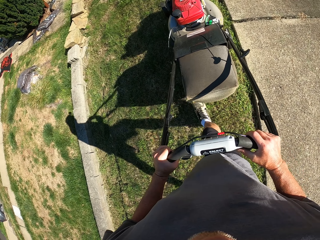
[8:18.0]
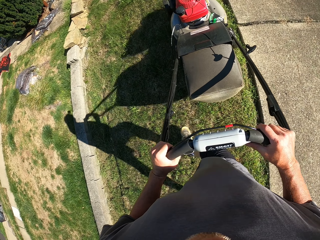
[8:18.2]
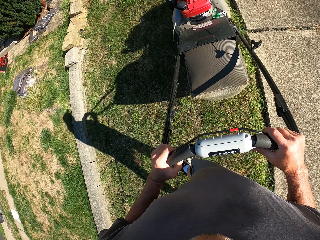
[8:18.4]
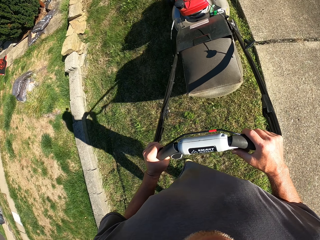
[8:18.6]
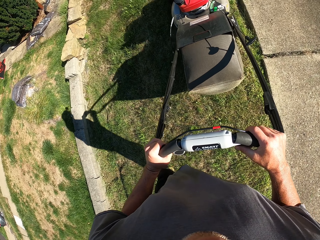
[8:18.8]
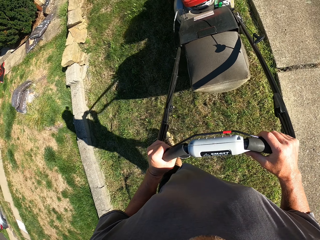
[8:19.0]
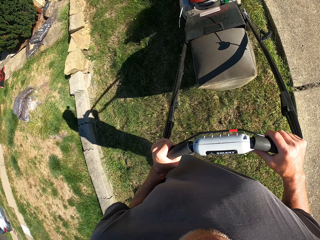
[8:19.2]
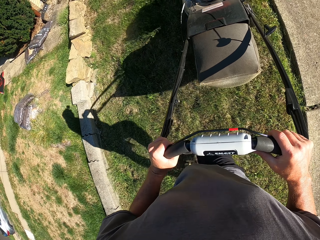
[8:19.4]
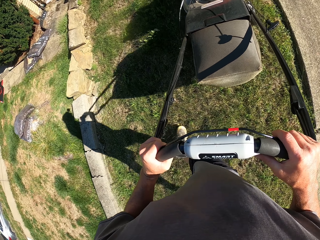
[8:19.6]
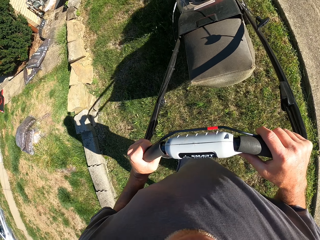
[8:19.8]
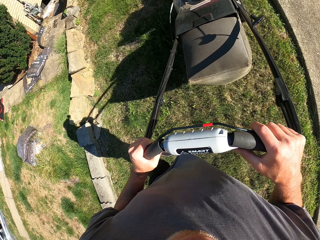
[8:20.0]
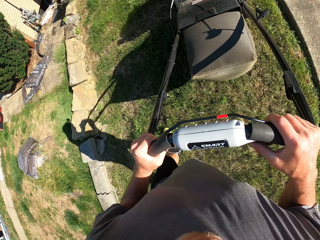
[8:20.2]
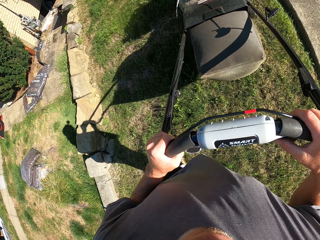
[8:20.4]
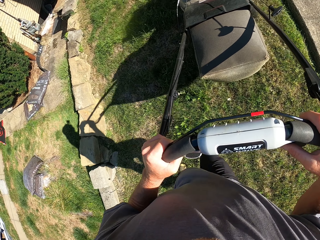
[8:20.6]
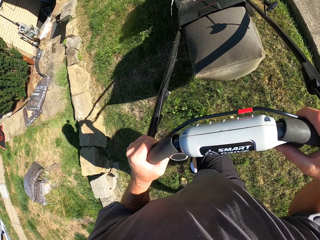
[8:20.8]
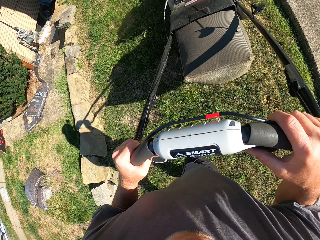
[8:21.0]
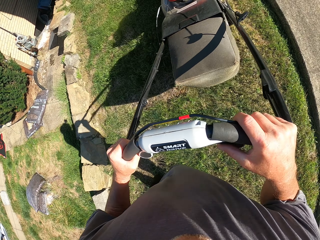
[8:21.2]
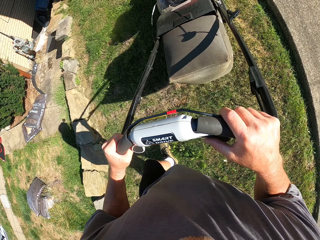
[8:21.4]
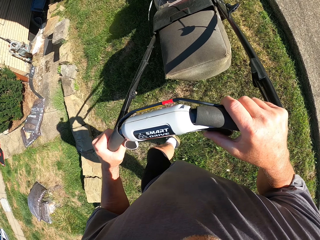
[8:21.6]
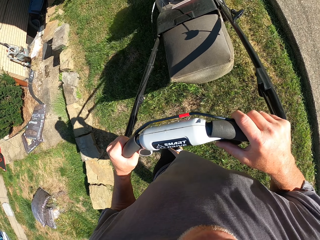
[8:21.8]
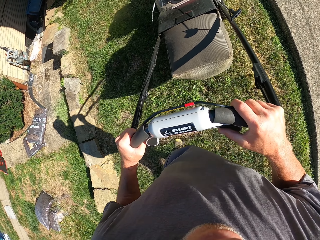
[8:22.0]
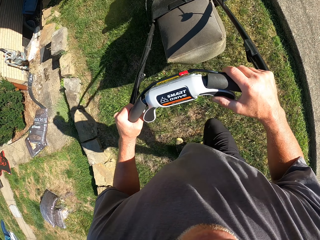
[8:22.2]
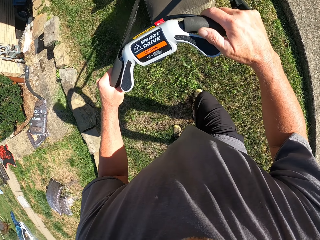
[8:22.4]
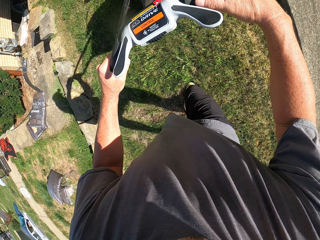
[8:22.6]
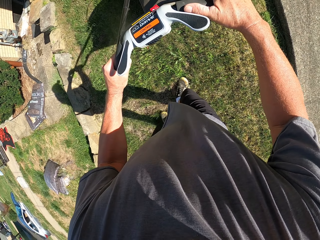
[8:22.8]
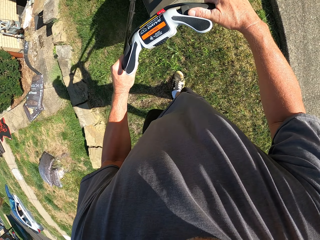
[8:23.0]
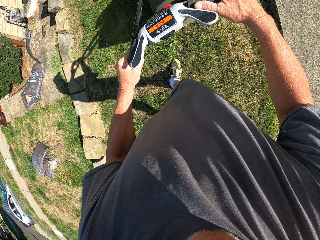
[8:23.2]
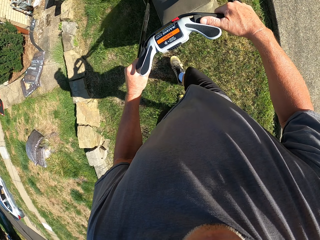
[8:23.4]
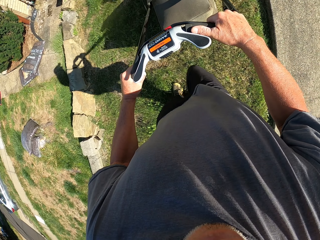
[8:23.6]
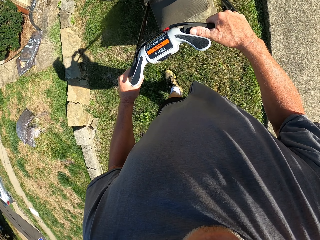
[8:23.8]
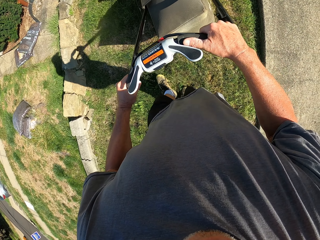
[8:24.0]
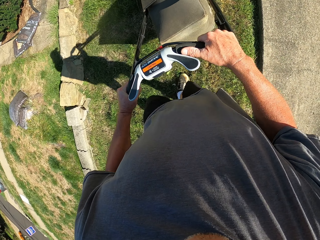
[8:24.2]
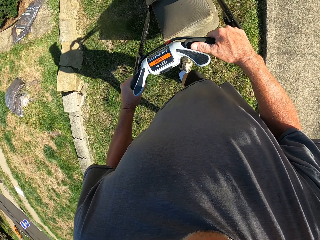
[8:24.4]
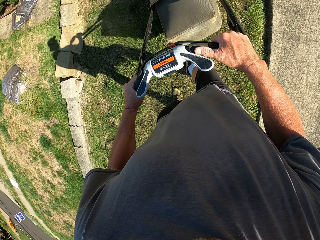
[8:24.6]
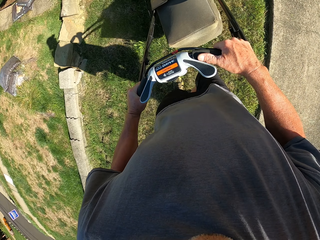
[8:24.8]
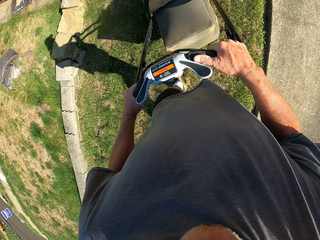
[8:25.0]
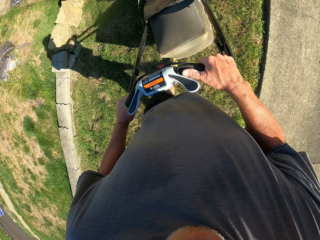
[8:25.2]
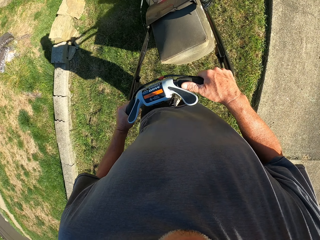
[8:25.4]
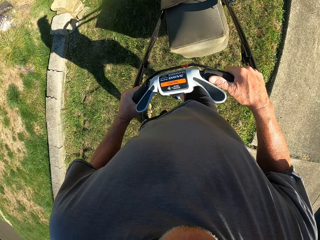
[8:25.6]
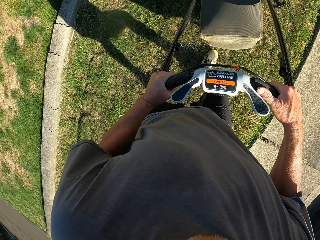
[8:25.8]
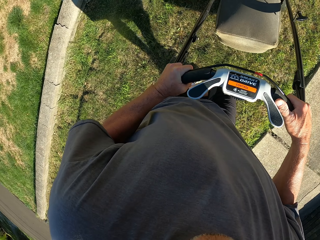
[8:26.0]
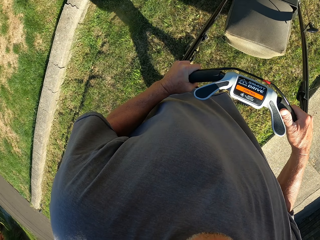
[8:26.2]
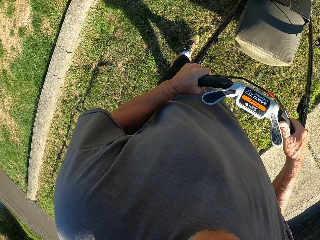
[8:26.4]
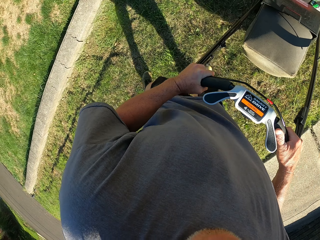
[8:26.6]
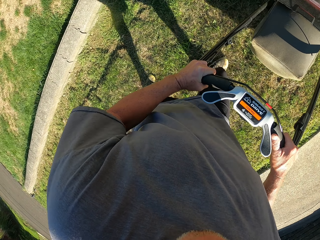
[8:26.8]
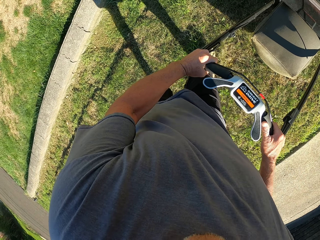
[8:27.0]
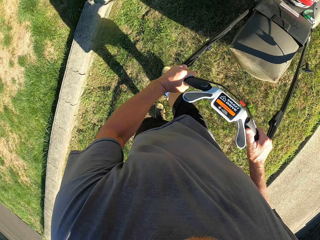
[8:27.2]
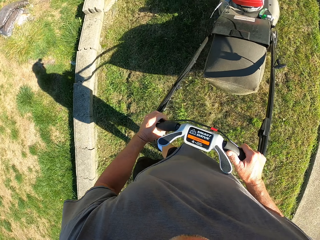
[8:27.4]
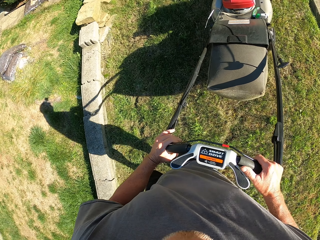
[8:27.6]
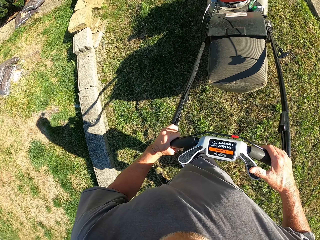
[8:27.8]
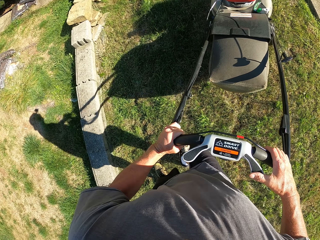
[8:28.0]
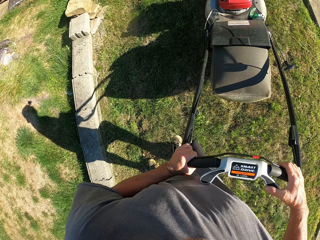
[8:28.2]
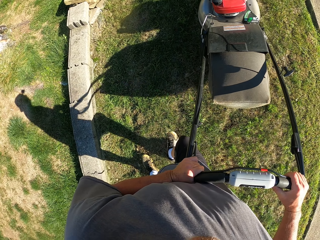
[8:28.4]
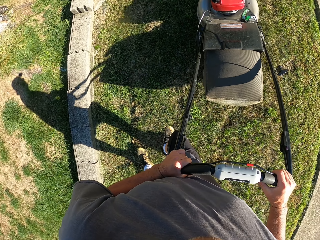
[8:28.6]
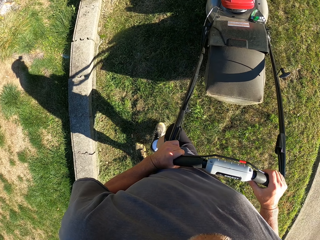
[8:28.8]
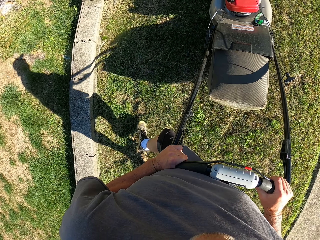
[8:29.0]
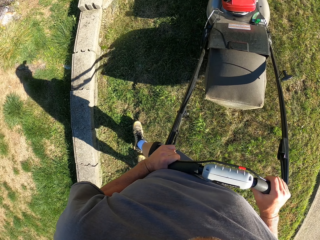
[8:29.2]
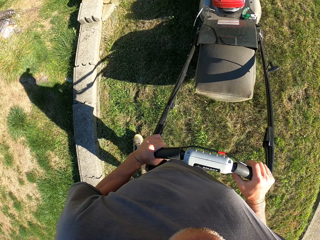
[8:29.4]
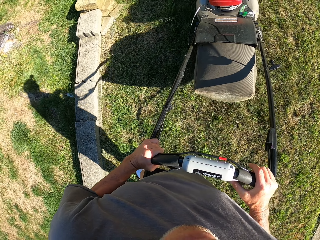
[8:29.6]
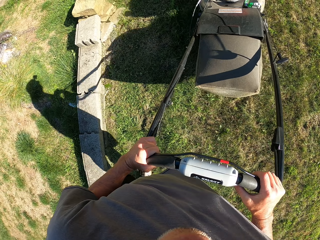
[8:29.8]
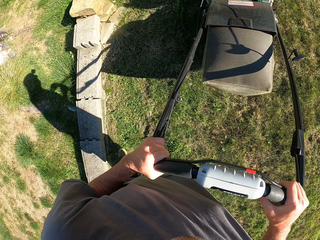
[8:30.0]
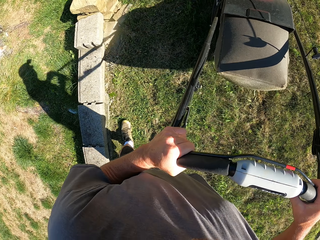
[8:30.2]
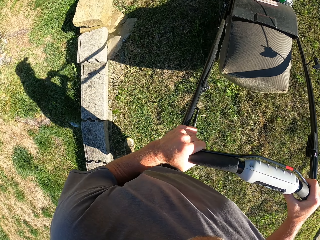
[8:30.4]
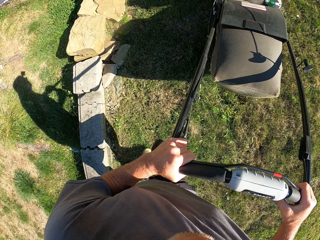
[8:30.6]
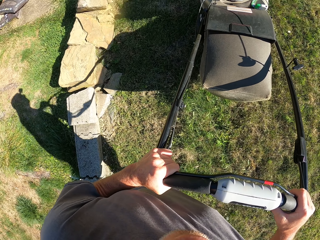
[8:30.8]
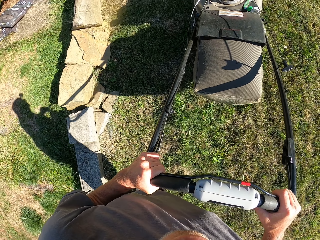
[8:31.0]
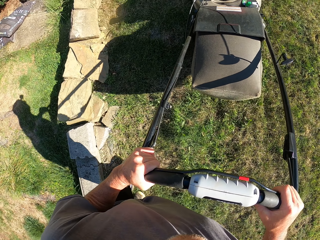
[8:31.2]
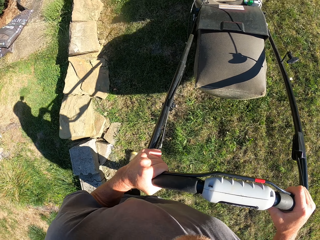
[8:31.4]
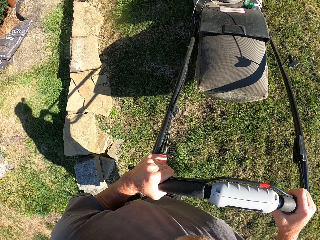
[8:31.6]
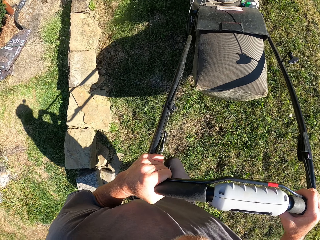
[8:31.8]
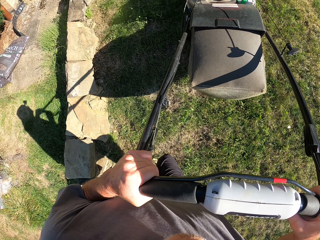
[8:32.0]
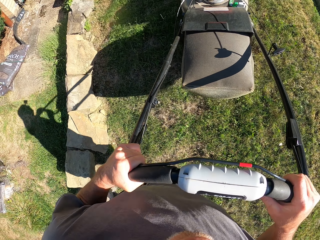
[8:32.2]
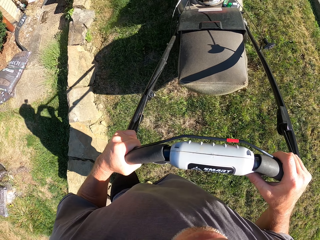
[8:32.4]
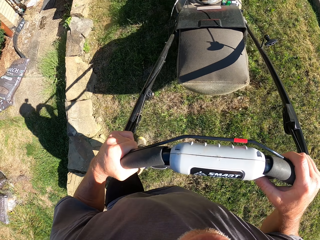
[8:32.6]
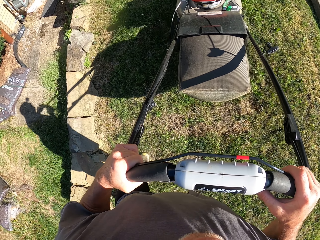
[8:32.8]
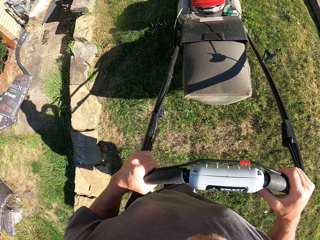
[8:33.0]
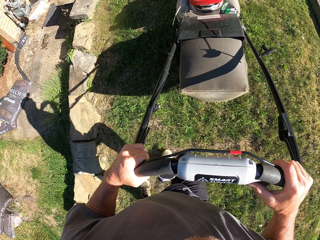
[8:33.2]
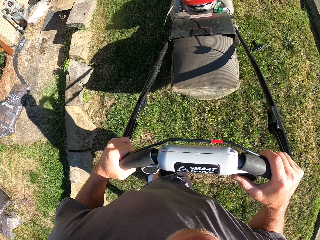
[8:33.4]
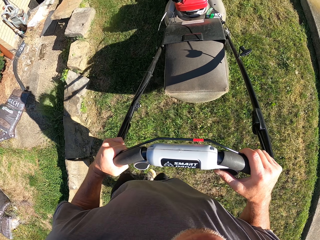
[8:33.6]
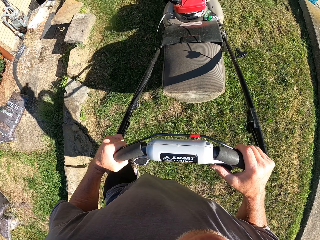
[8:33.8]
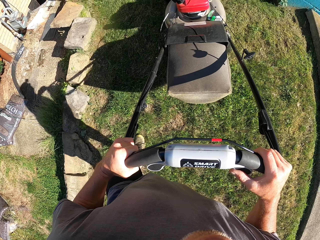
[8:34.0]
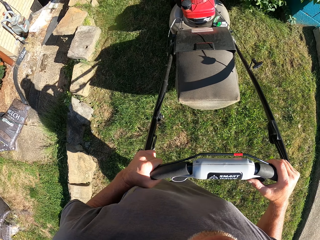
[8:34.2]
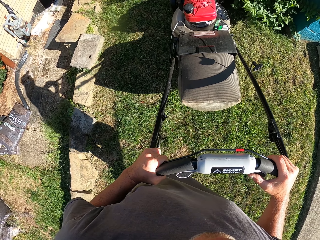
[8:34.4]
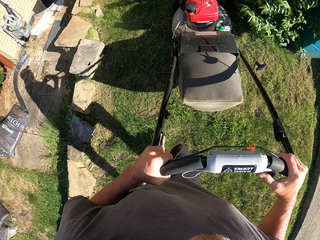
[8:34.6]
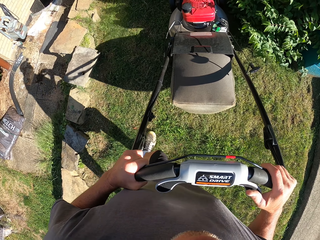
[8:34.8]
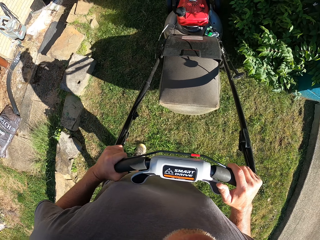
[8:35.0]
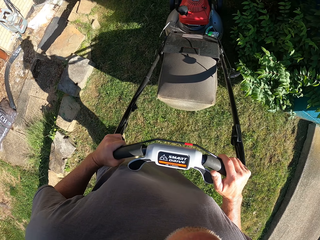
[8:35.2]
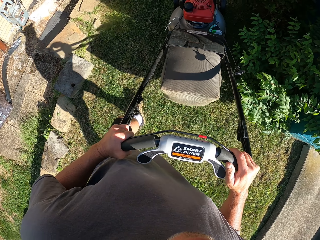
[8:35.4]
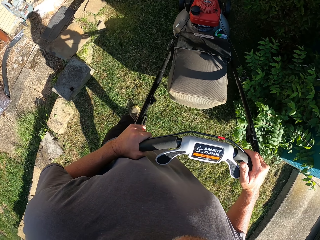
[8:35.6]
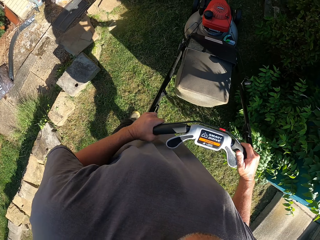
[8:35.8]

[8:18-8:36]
The camera wearer moves forward. They move backwards. They move forward.

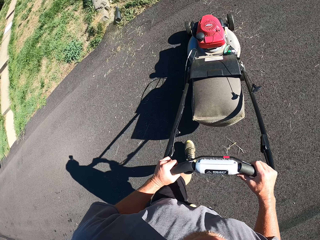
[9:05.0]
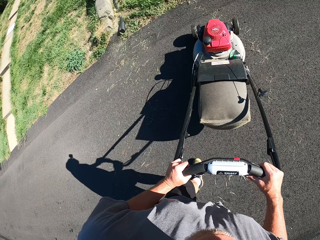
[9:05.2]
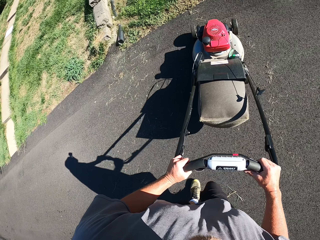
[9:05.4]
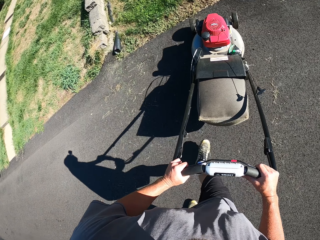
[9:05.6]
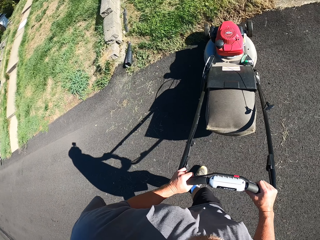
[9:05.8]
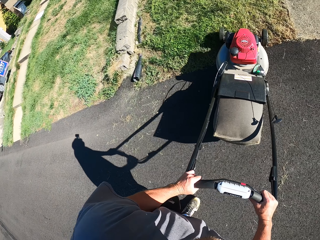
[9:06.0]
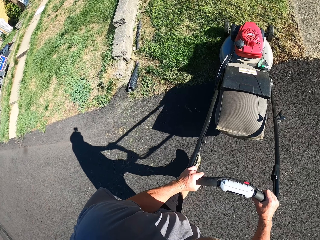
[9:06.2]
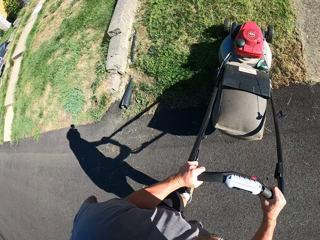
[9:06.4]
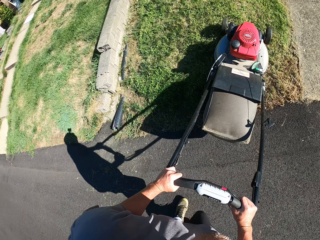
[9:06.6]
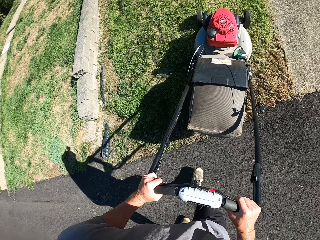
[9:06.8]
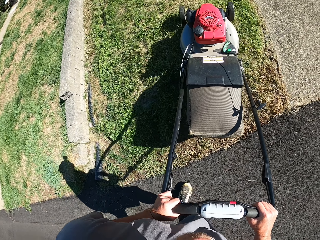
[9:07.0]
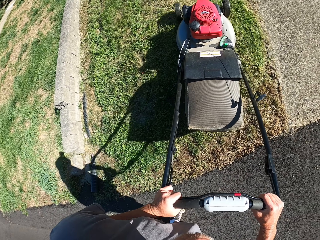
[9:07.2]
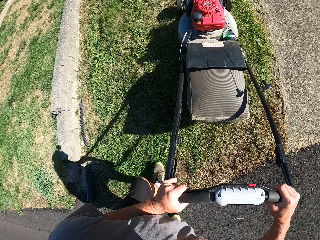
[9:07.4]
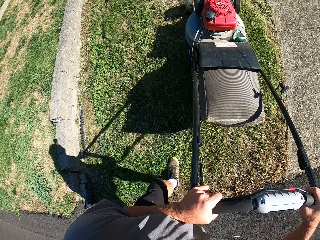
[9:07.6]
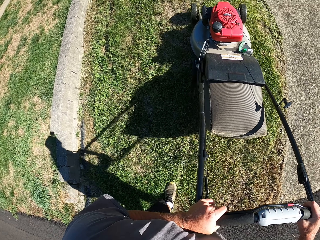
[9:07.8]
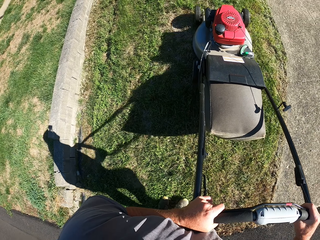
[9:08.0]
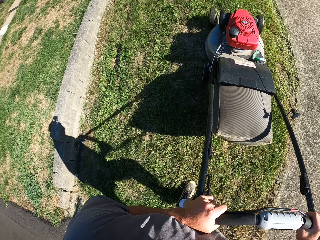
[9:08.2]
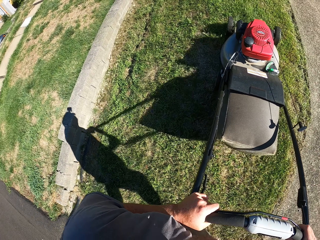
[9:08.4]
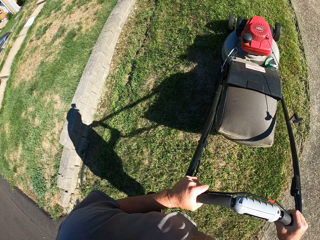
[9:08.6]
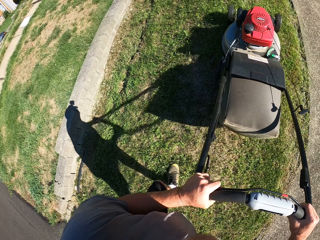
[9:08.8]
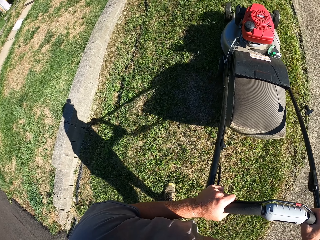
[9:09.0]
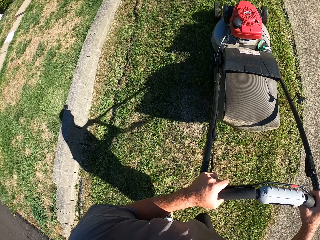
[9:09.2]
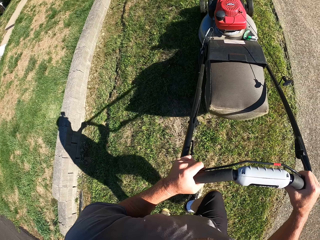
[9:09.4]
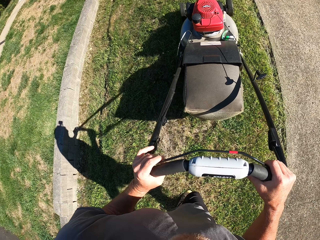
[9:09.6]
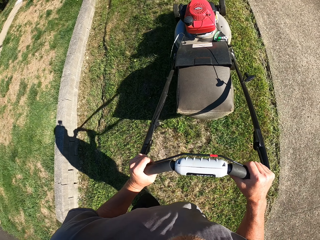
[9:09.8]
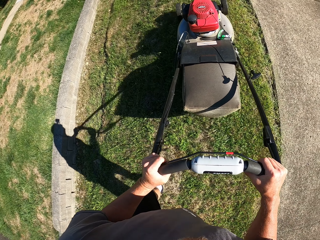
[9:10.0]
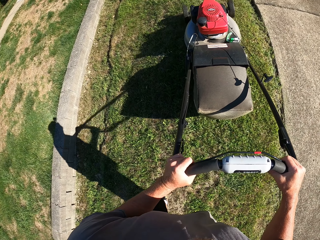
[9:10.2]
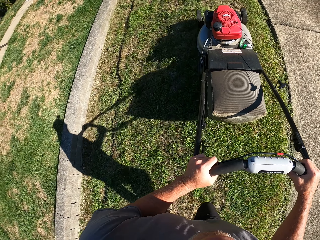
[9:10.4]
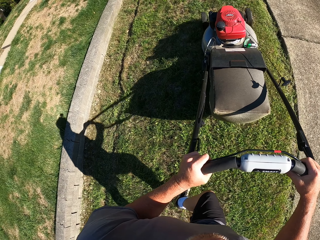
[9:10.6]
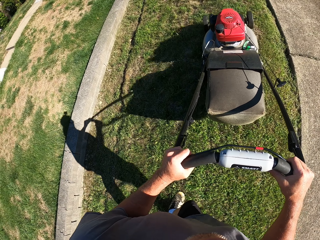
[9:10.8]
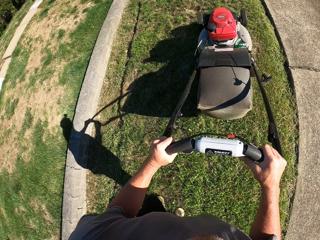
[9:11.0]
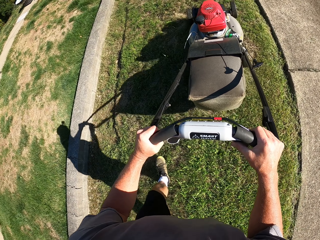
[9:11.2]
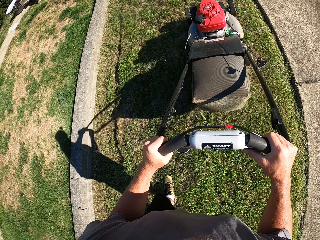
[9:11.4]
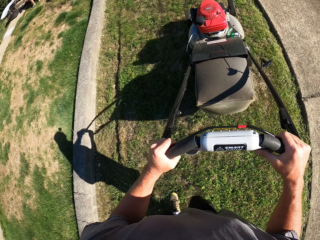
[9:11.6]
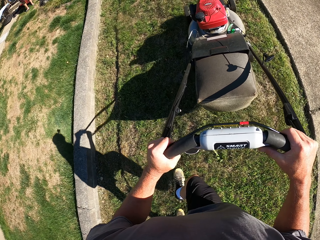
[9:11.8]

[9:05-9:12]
The camera wearer cuts grass with a lawn mower.
